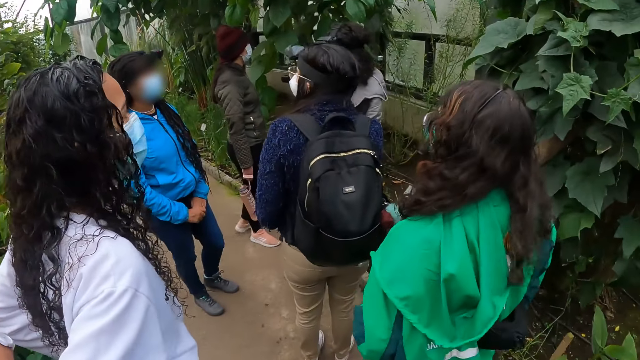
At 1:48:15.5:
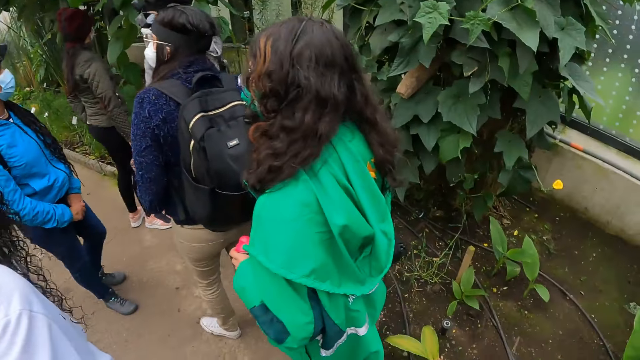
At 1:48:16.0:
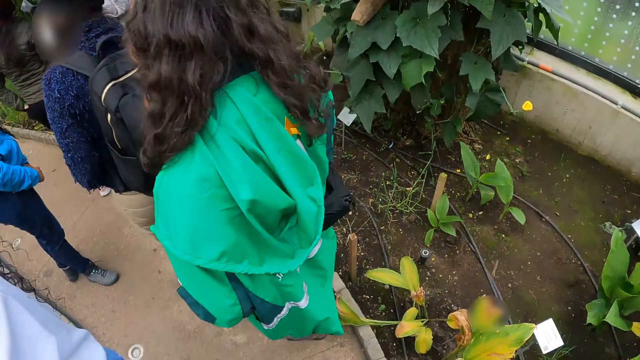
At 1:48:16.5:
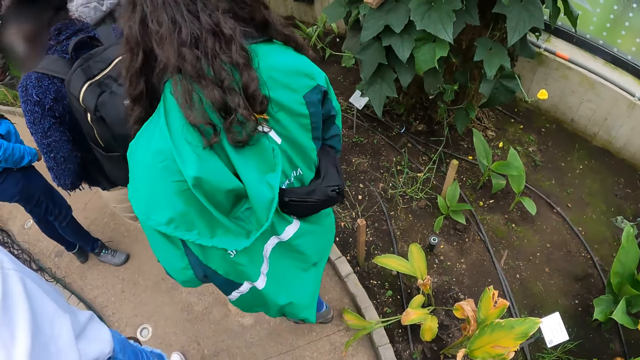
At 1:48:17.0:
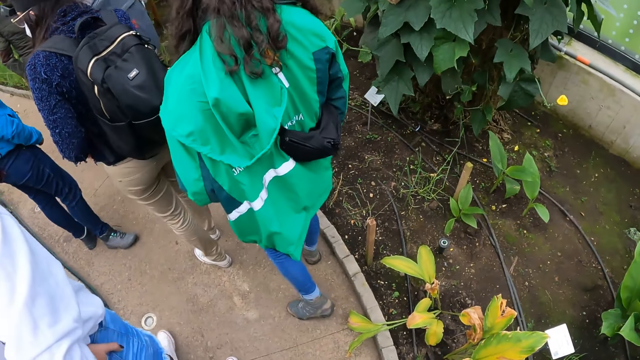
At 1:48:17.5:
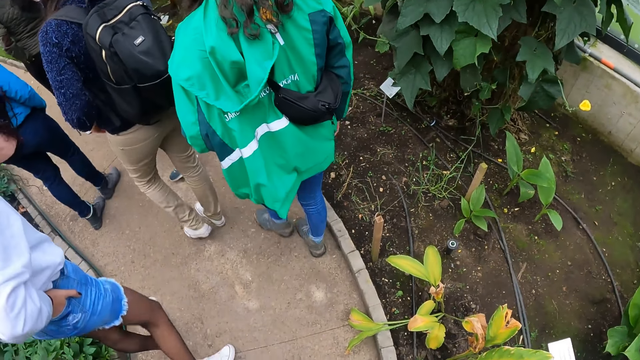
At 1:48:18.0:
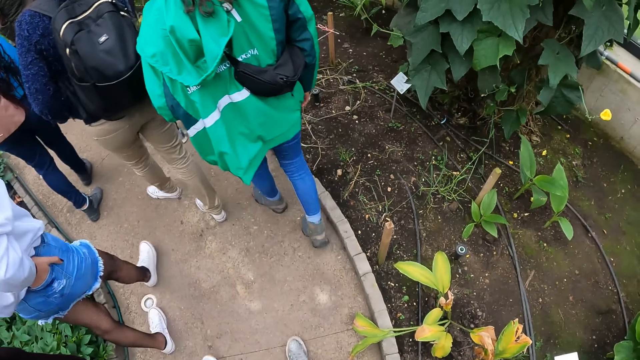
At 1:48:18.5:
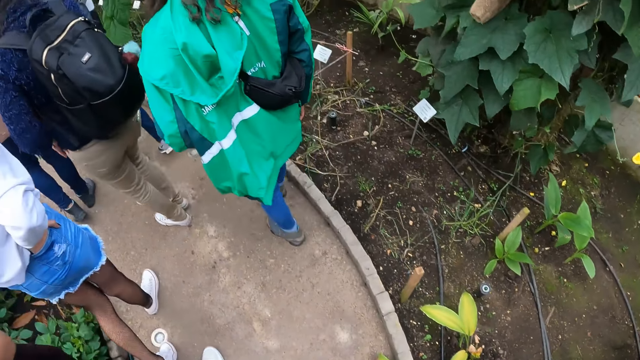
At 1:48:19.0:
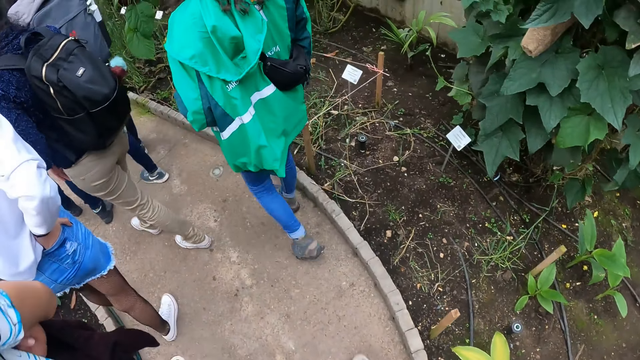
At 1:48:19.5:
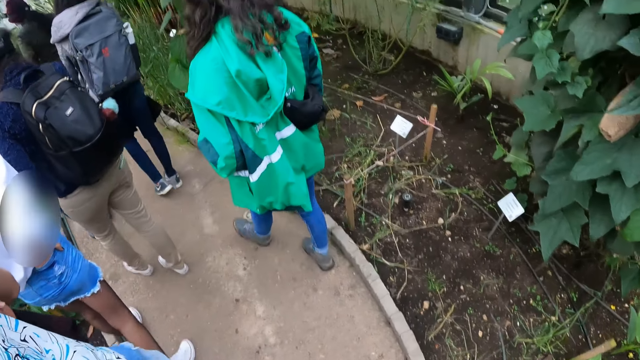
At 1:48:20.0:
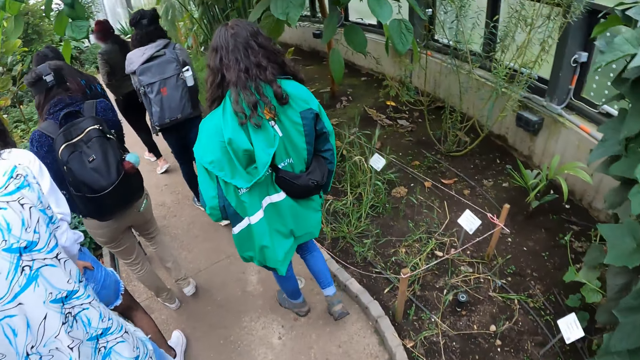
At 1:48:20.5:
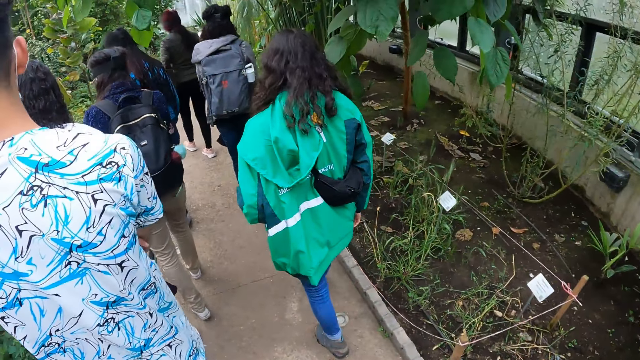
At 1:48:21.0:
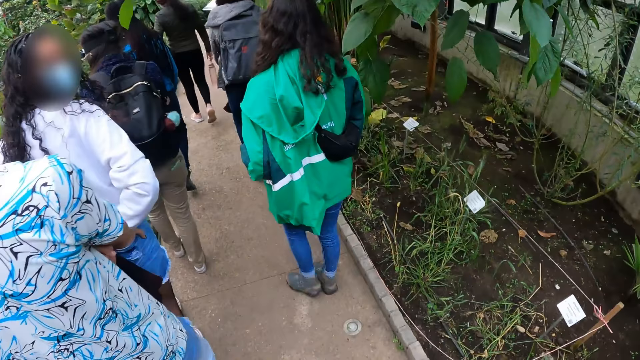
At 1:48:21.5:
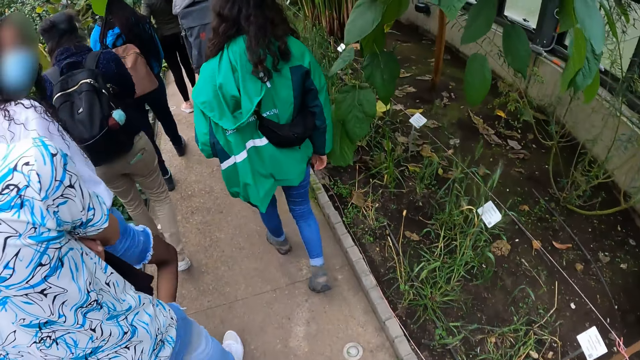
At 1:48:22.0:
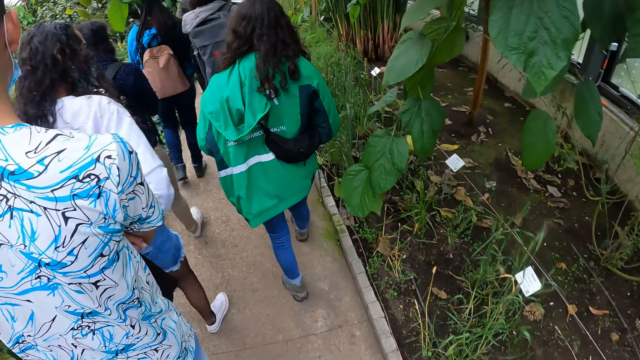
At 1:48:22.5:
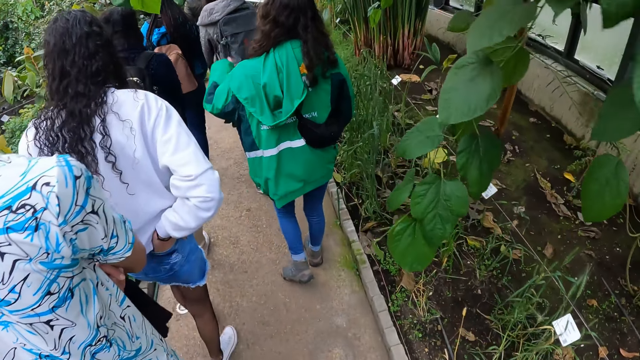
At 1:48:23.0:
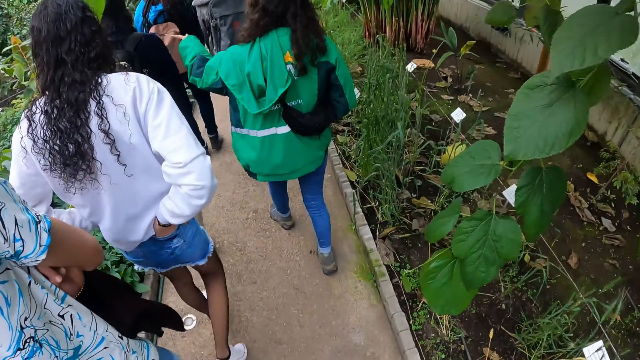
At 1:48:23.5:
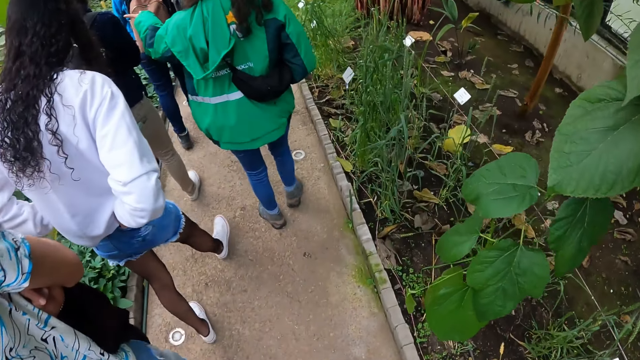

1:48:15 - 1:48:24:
The camera wearer walks with a group of people in a garden.

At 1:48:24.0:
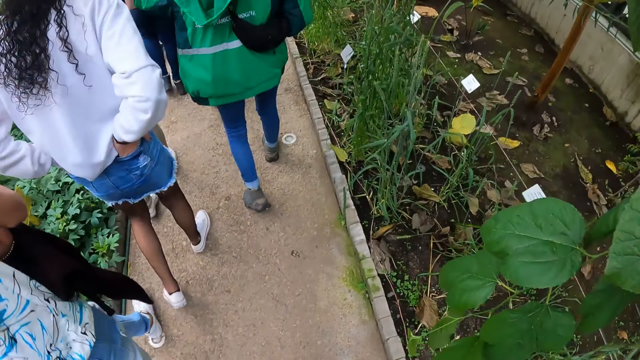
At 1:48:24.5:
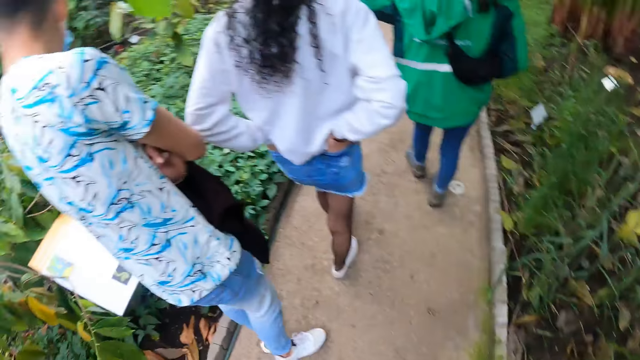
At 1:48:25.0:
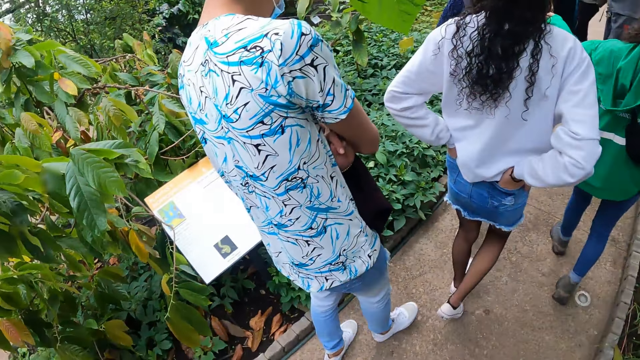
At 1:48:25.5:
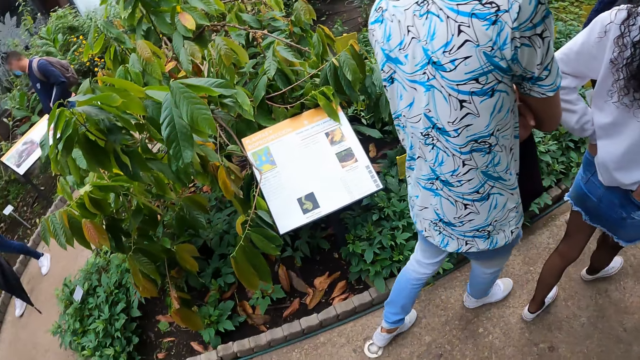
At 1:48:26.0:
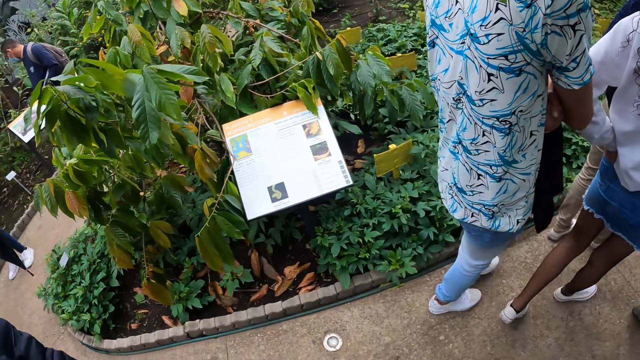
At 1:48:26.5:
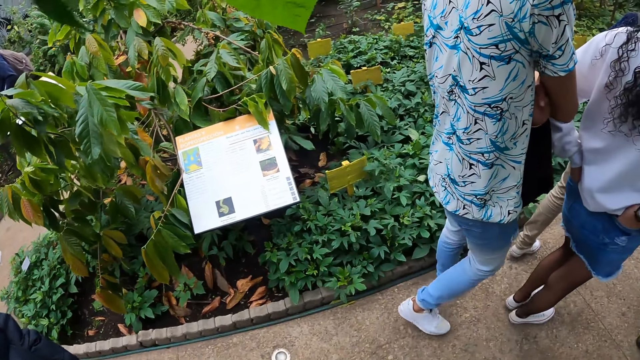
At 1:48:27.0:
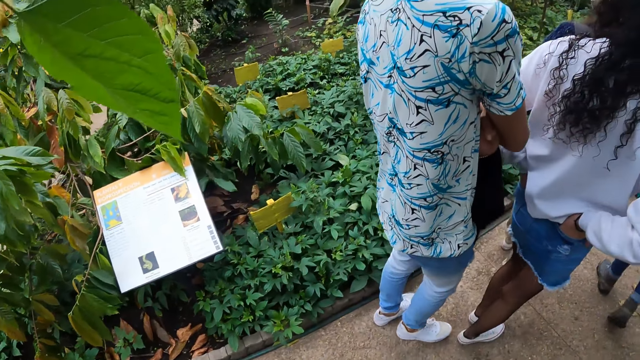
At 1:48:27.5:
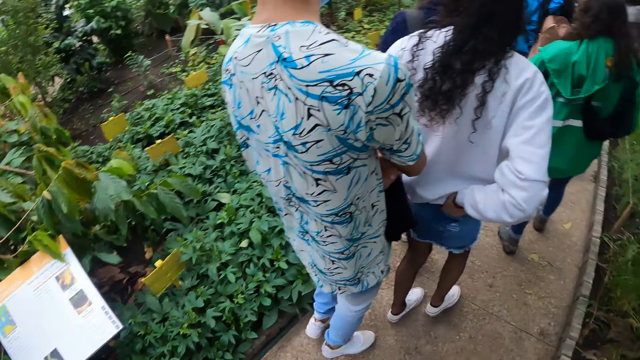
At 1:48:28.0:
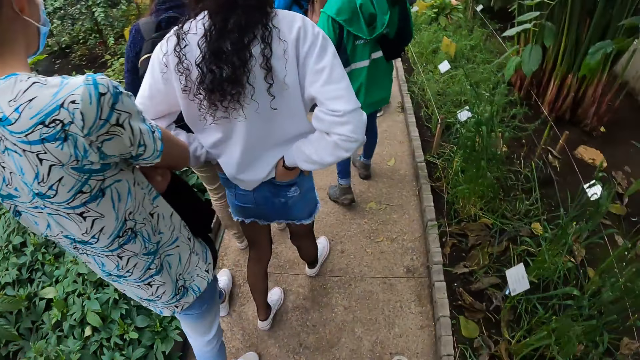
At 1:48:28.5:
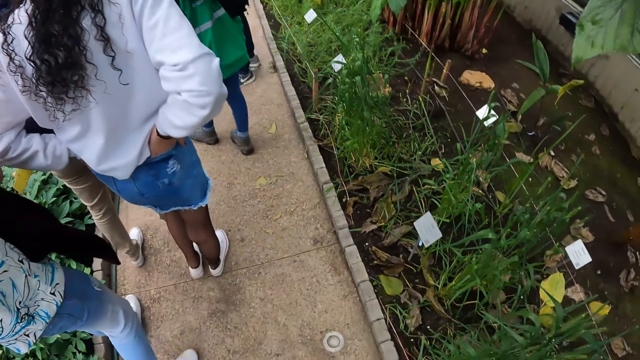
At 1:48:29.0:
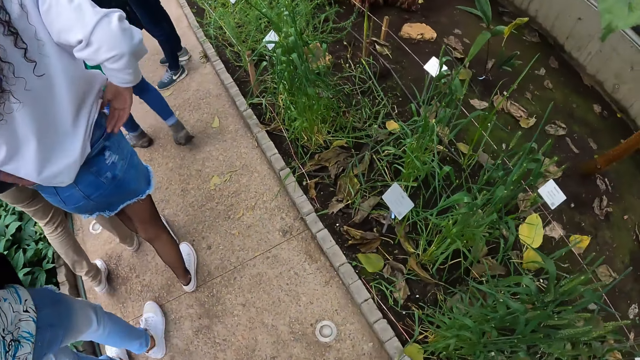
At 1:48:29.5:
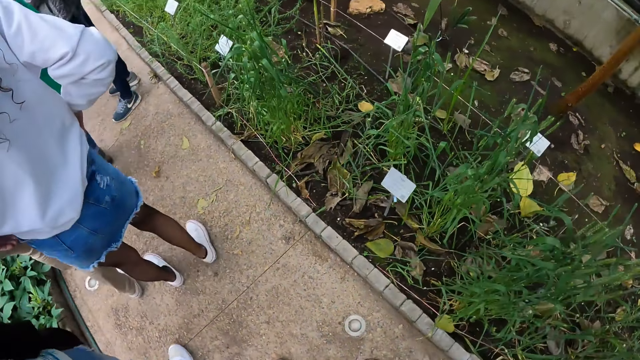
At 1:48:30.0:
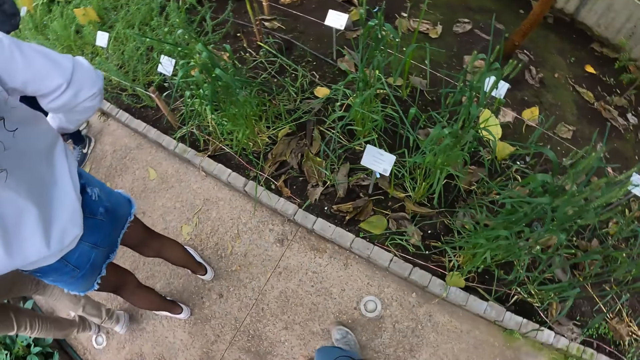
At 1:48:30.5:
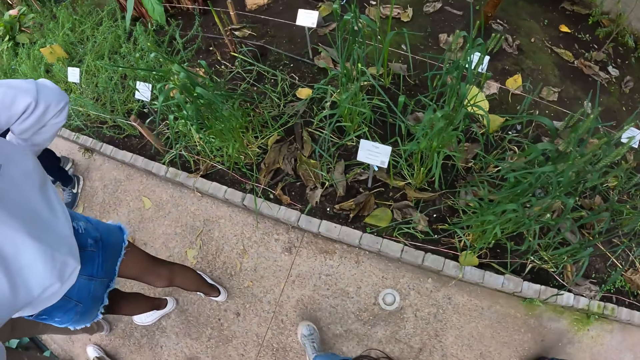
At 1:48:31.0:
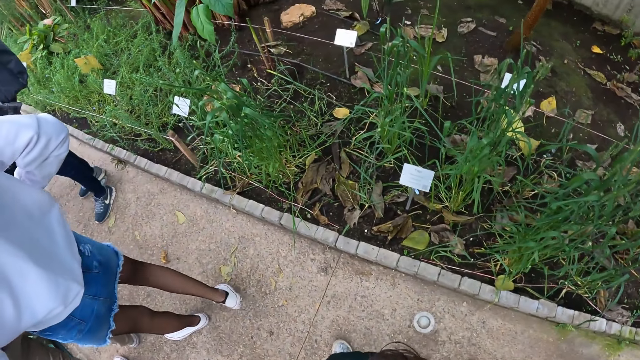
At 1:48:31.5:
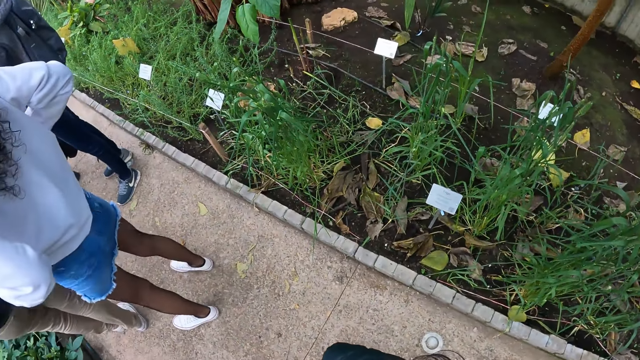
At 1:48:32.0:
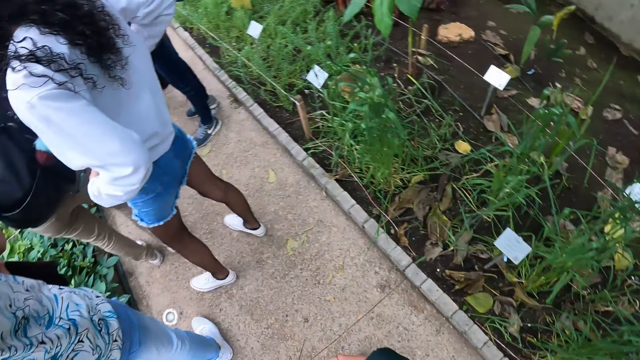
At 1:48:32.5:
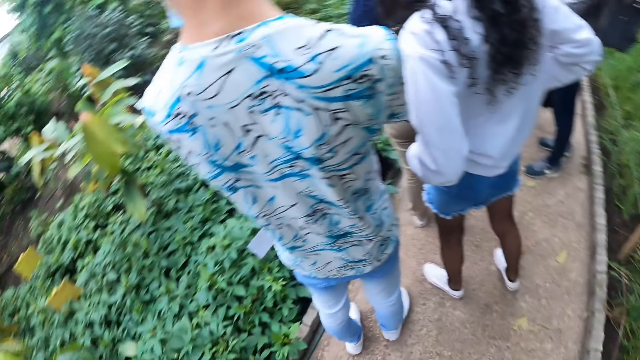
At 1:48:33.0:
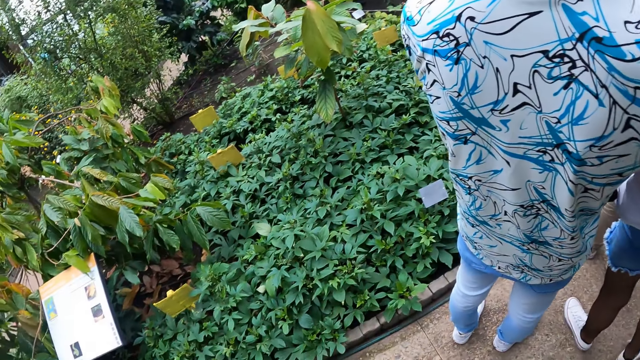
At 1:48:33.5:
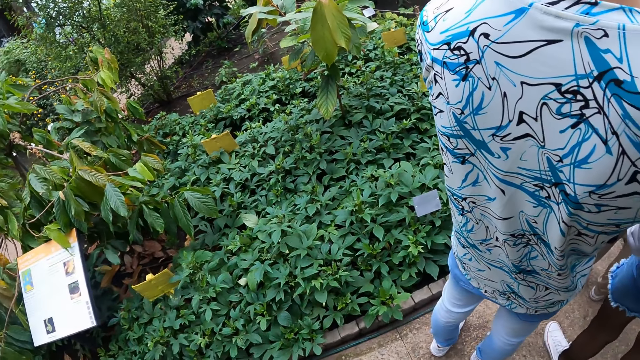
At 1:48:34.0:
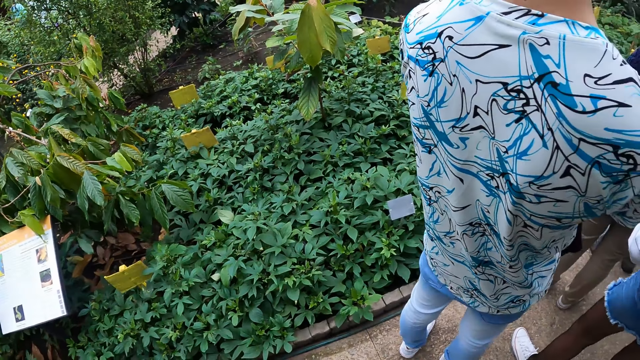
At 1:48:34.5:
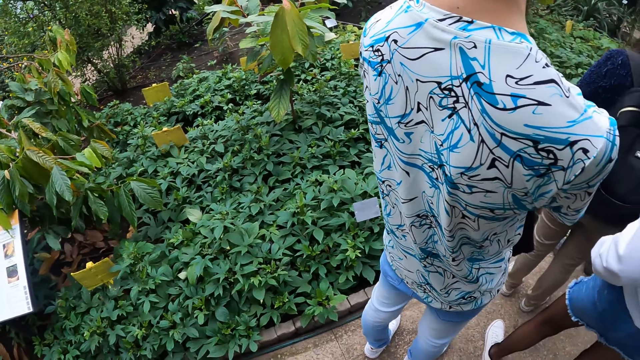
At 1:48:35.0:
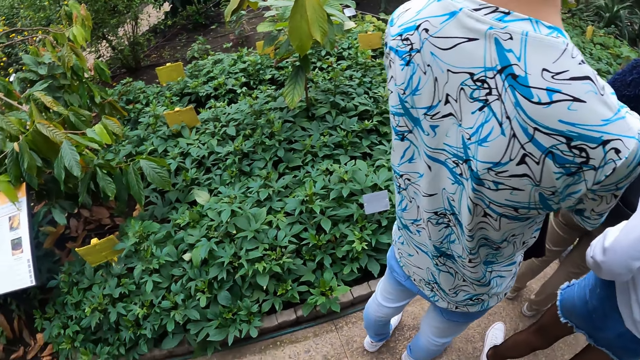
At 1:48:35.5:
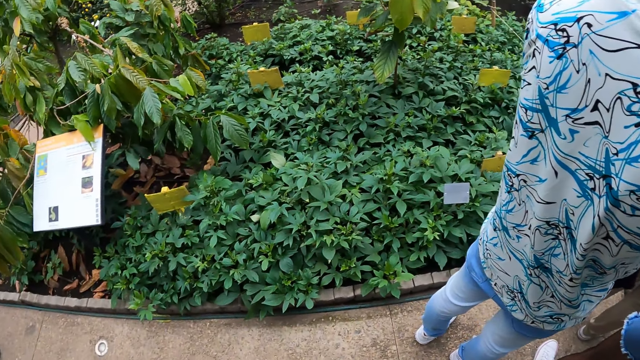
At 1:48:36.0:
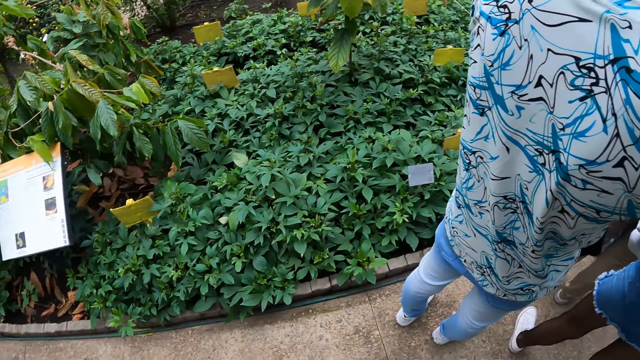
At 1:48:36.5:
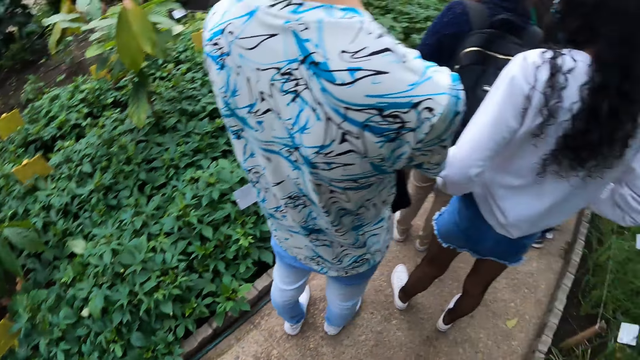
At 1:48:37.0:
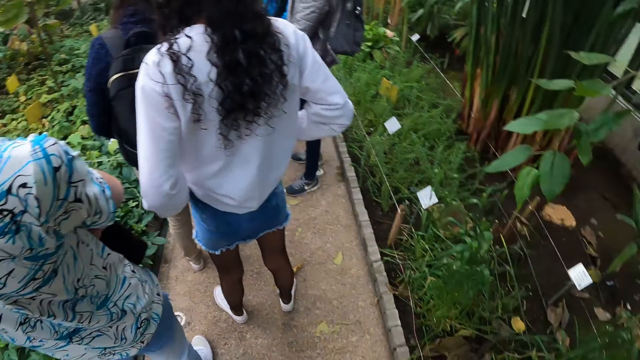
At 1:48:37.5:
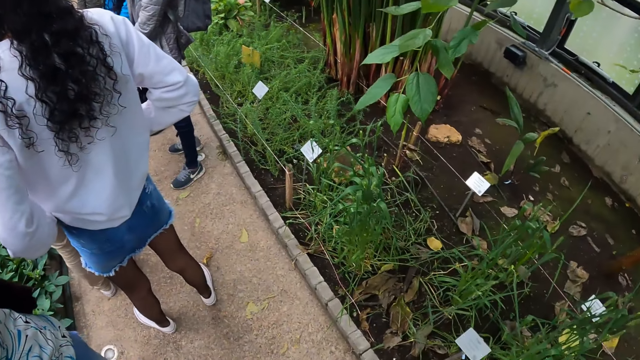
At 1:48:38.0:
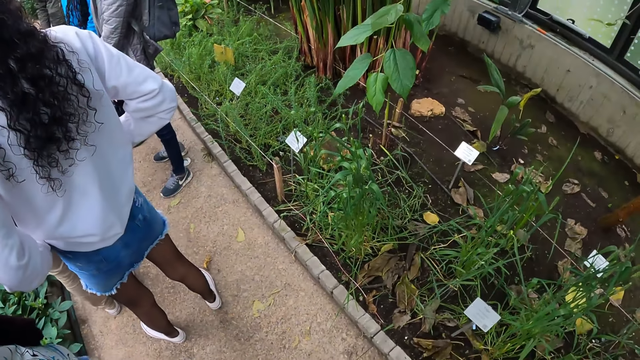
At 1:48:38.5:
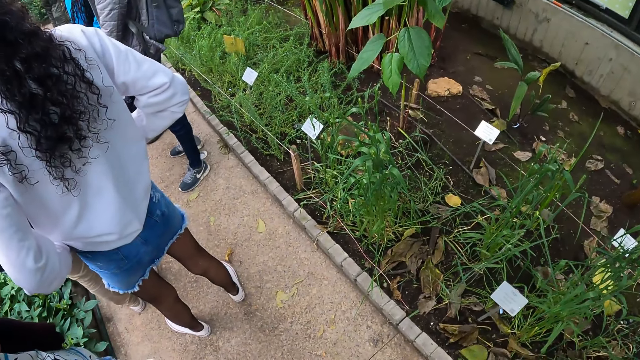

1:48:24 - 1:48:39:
The camera wearer looks around the field. They move around the field. They look around the field.
